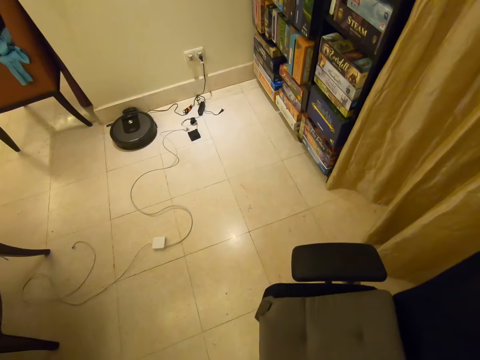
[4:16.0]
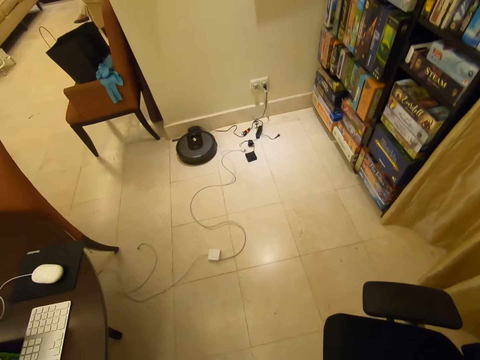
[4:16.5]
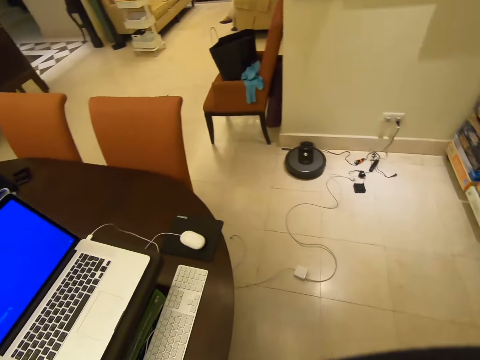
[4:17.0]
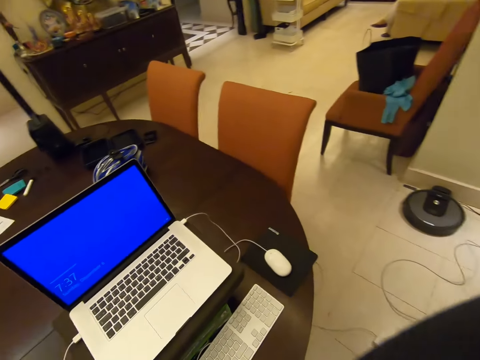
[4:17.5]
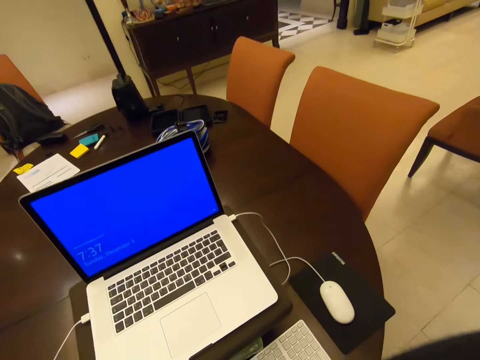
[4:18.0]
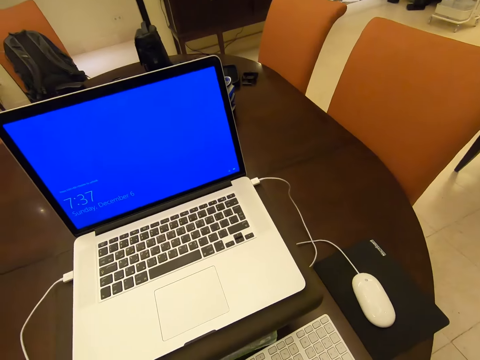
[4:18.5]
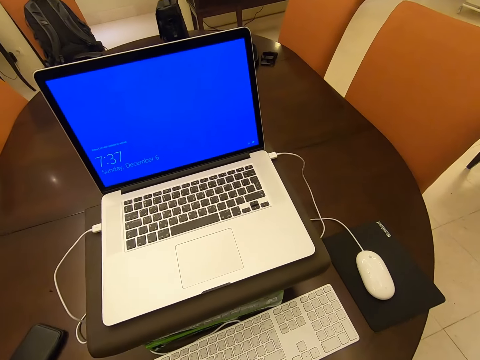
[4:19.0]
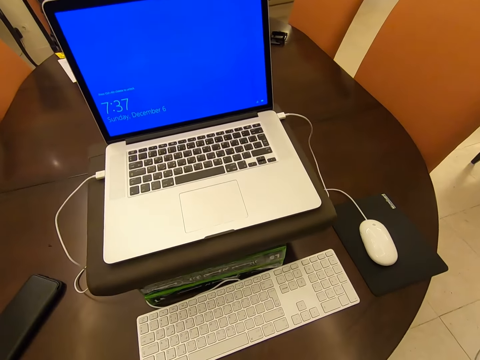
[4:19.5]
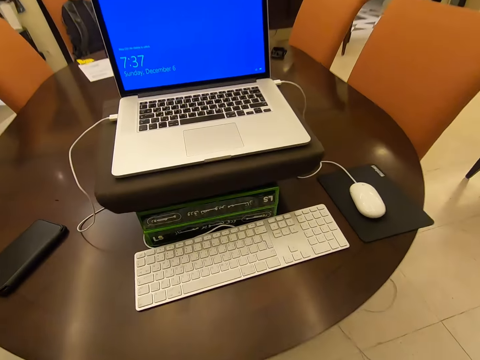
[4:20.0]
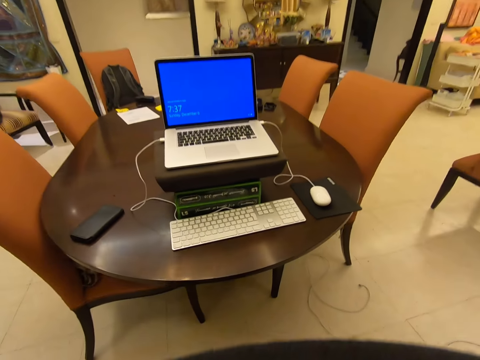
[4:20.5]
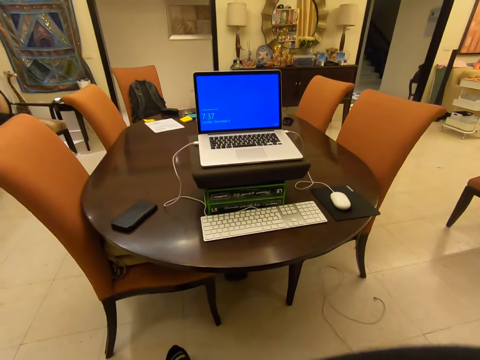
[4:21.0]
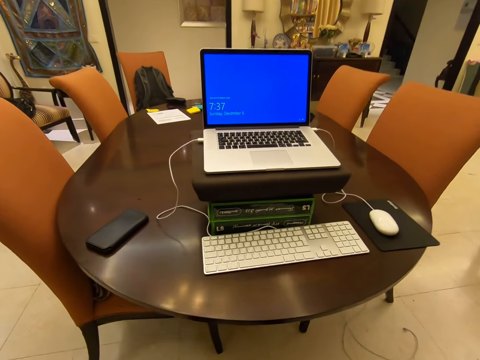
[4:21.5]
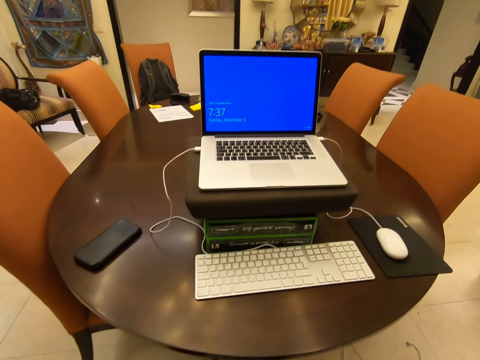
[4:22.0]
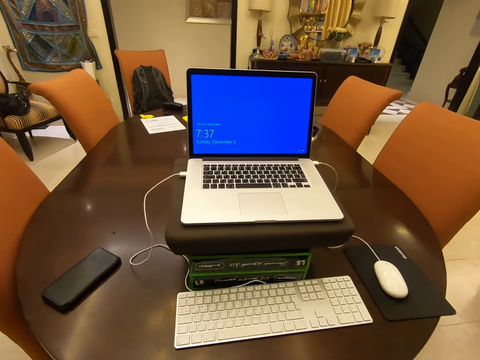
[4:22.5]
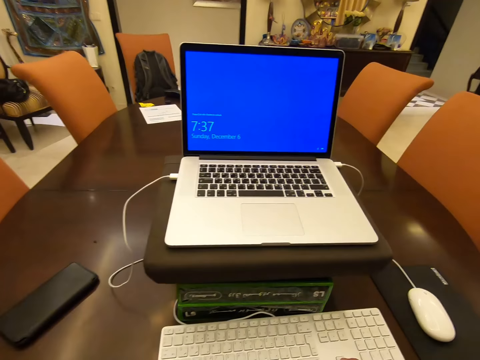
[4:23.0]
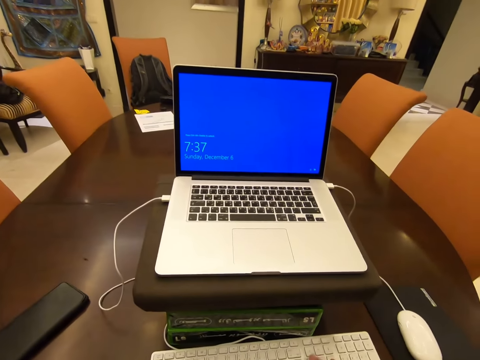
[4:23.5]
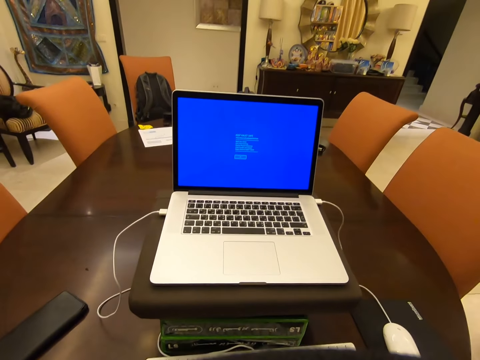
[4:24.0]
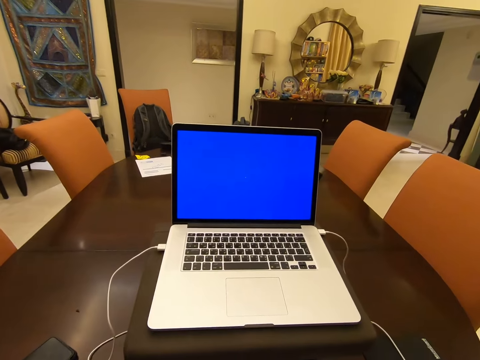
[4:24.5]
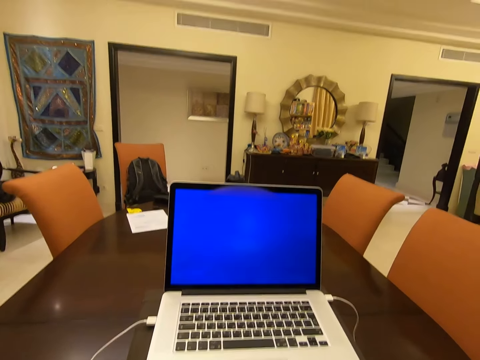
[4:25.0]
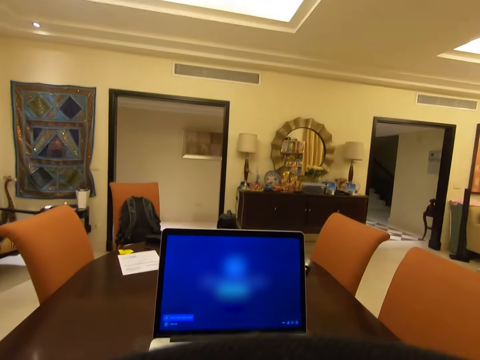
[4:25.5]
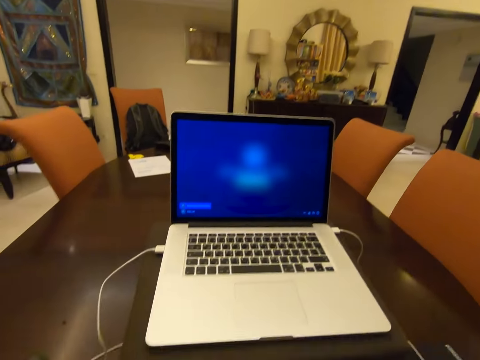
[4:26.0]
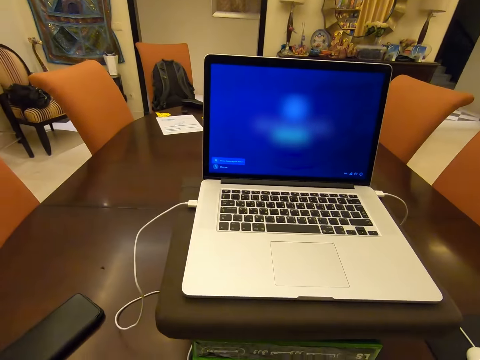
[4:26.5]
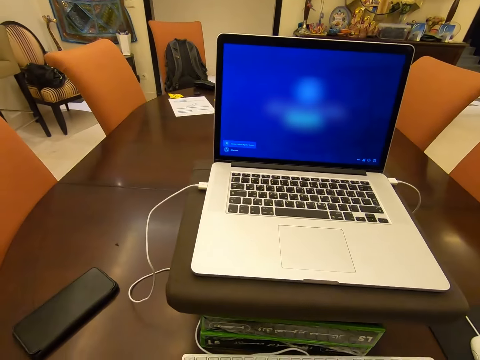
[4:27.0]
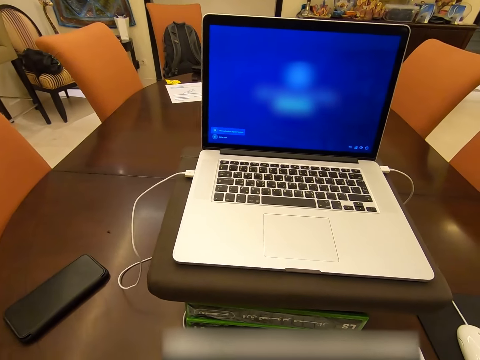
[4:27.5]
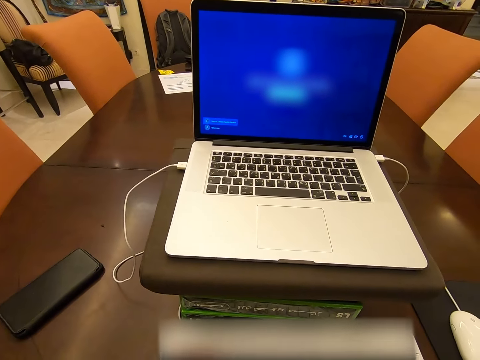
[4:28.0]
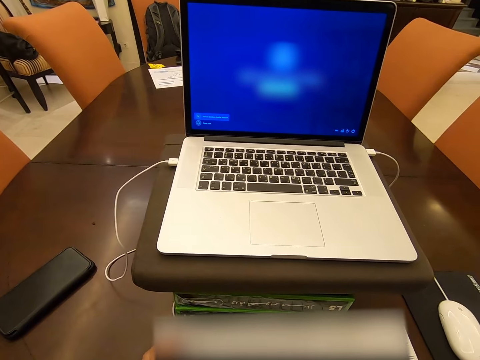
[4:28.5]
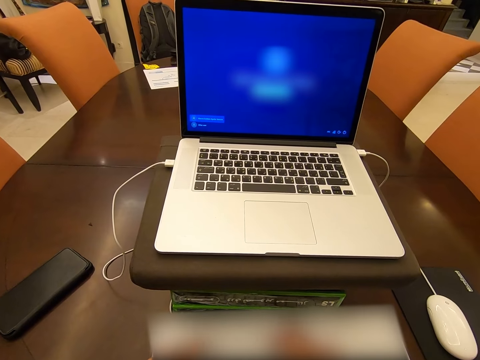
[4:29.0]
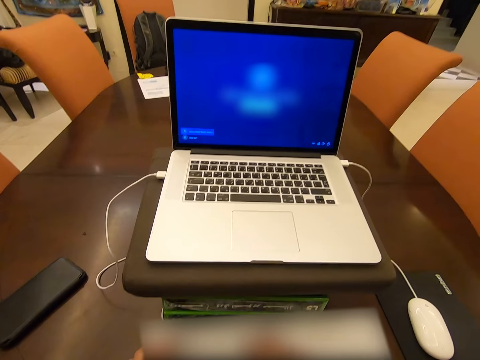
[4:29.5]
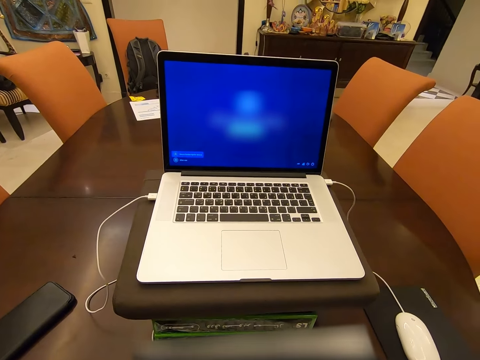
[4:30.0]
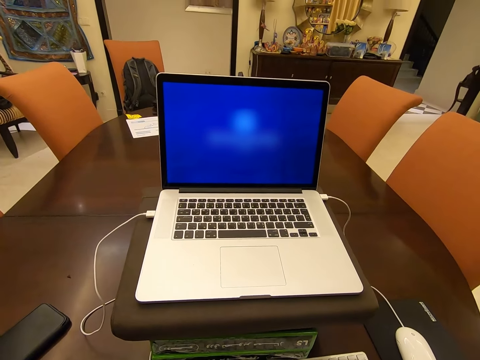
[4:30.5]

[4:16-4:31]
The camera wearer takes something. They stand near the table, sit on the chair, and operate the laptop.

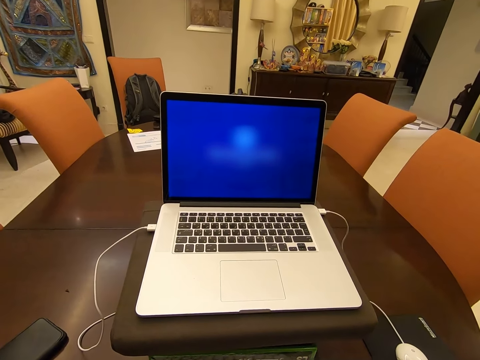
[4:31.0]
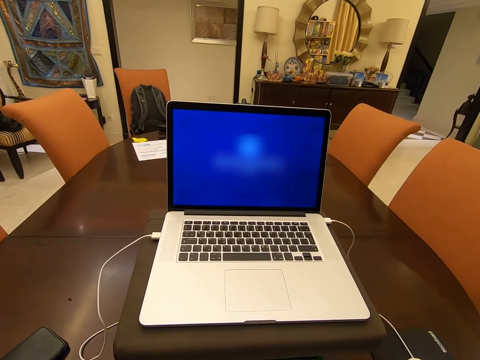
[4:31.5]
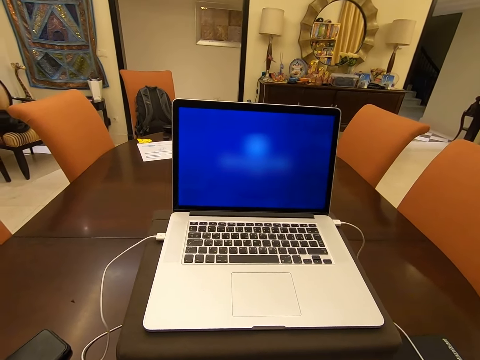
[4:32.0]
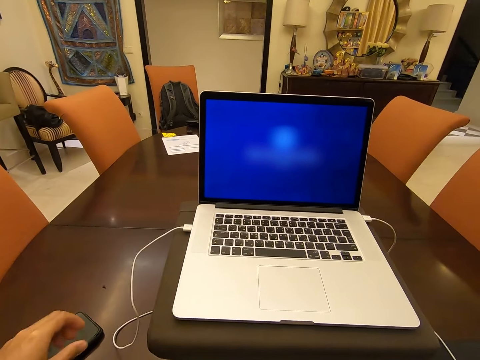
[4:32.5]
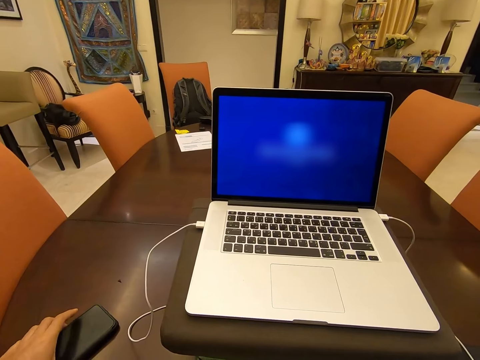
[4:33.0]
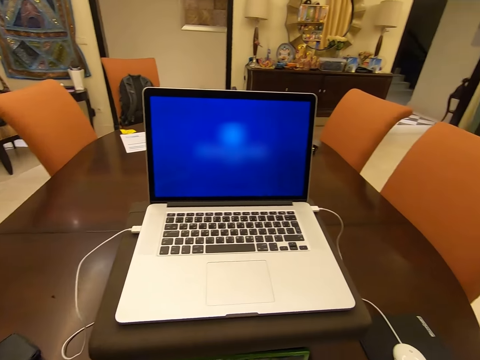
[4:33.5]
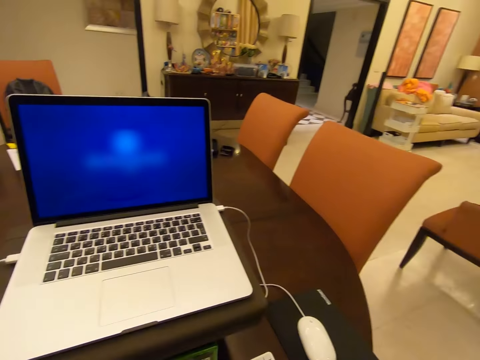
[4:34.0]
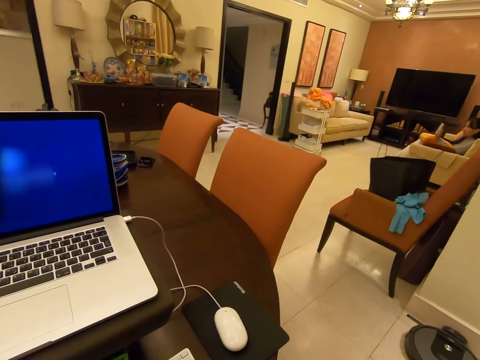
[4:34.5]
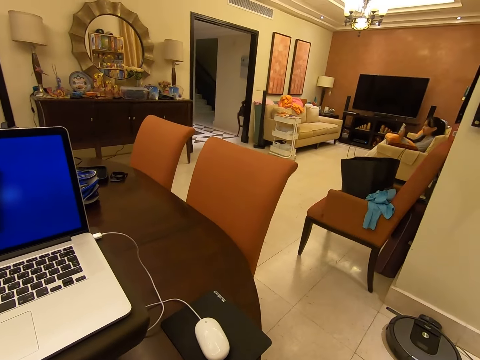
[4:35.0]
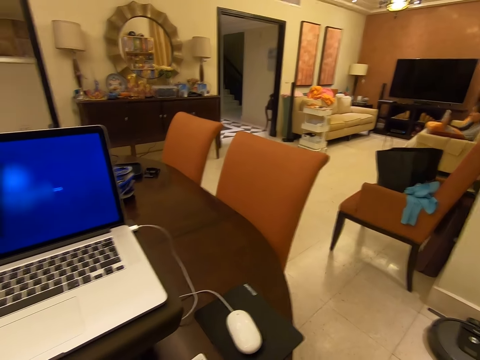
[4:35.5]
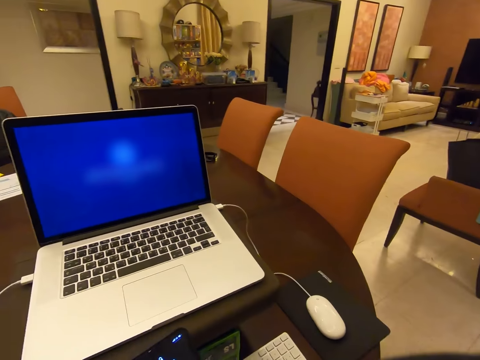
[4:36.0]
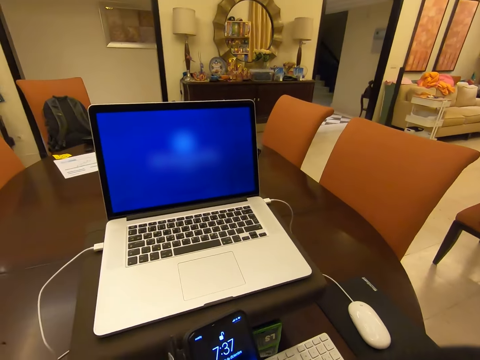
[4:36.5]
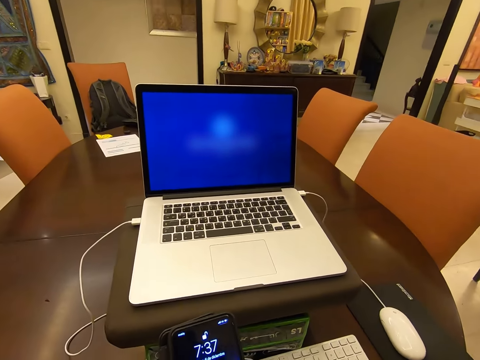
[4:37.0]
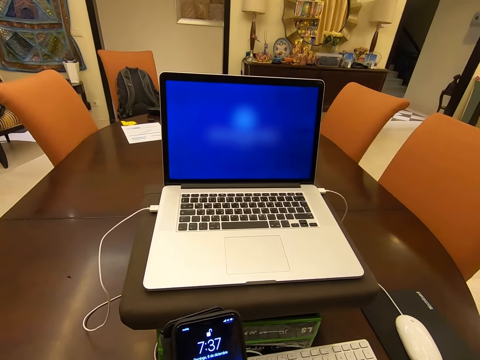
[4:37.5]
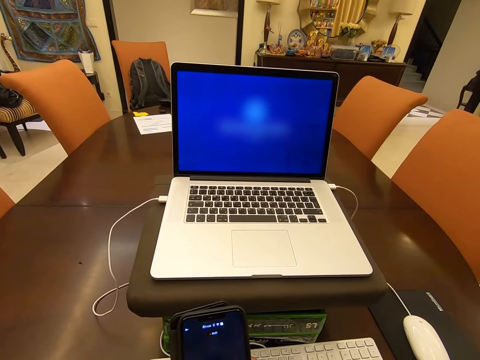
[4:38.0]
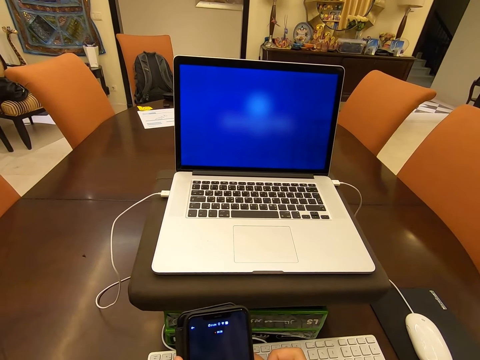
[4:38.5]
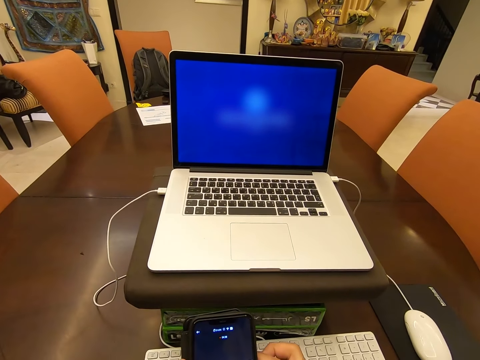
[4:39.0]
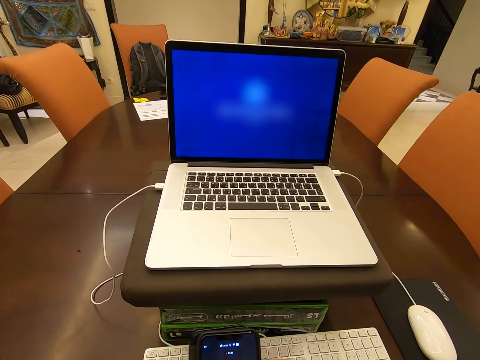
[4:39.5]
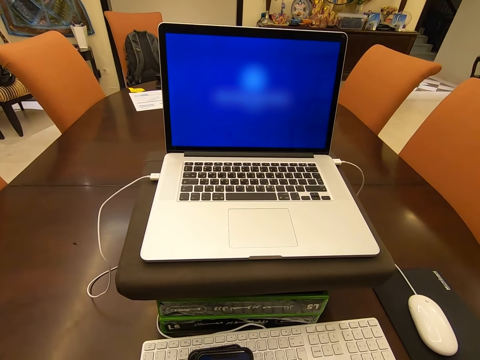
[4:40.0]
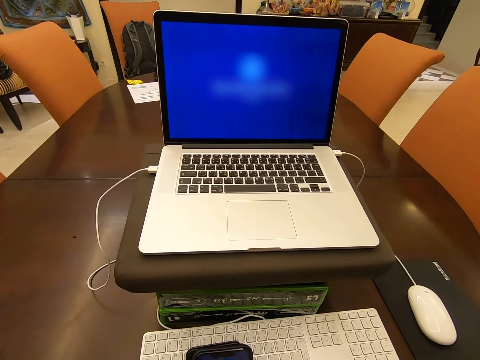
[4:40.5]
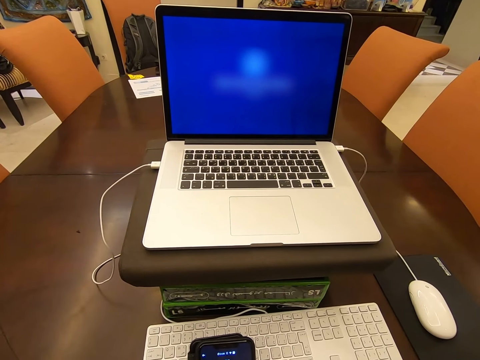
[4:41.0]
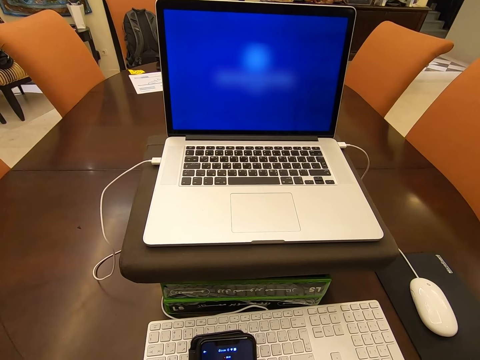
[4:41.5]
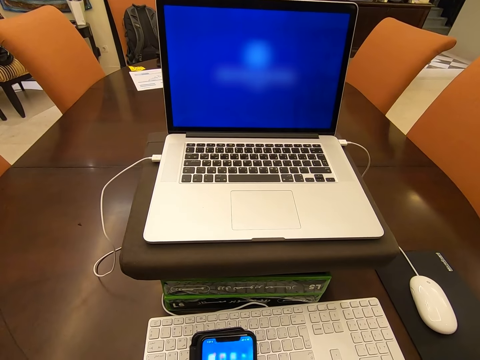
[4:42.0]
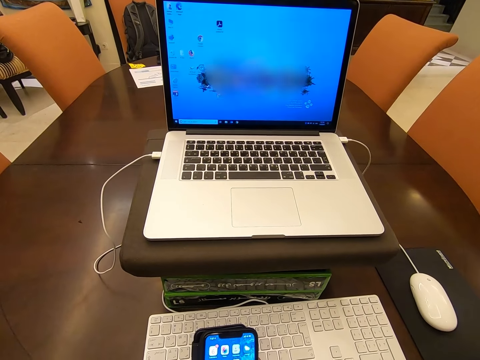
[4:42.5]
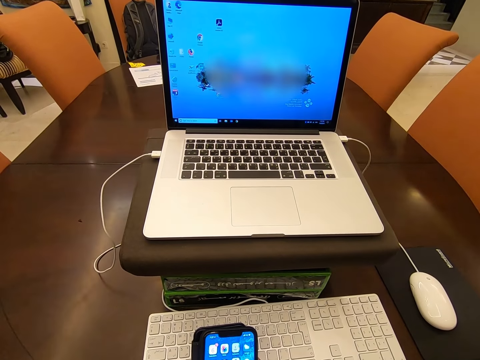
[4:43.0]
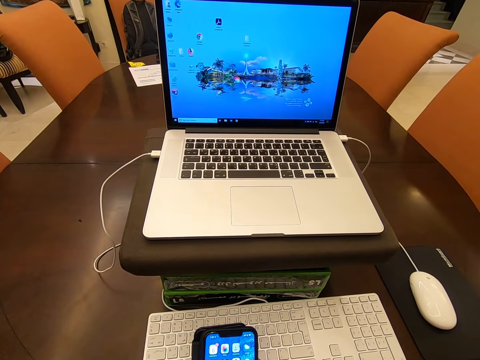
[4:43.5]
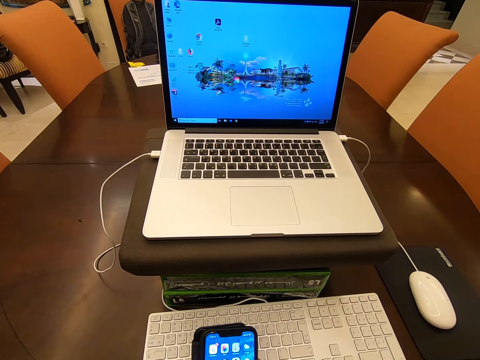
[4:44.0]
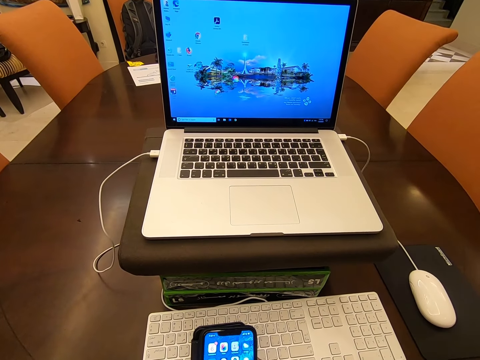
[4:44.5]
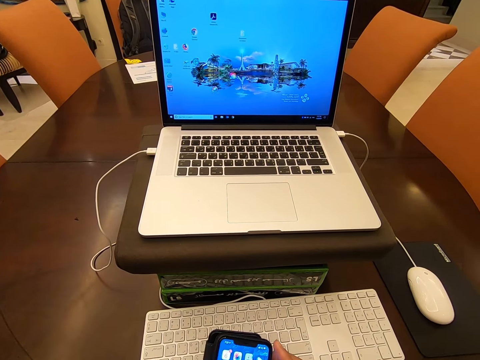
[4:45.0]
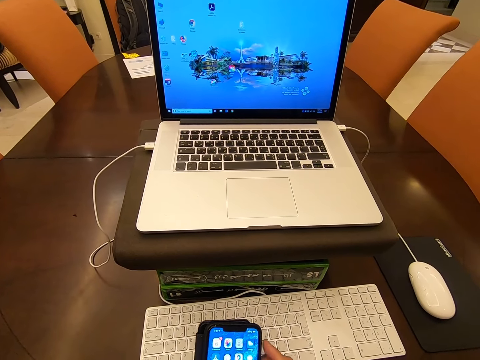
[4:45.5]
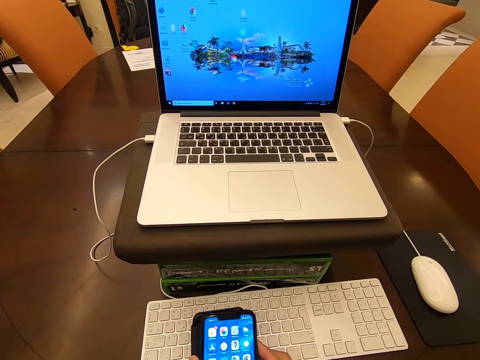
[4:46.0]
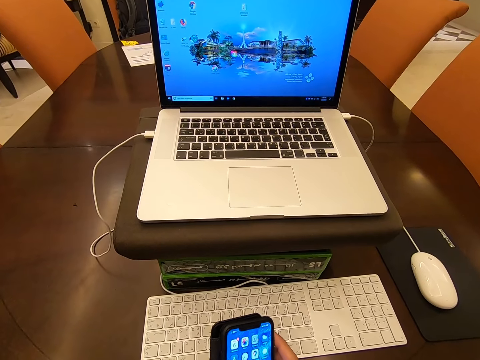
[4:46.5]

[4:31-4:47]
The camera wearer picks up the phone. They look around the room and operate the phone.
